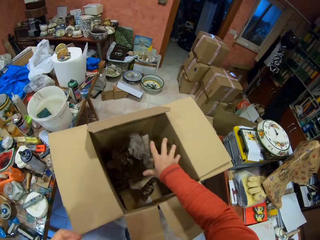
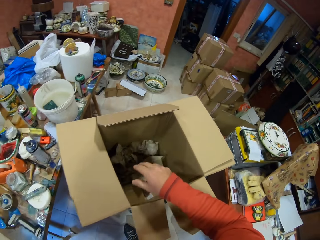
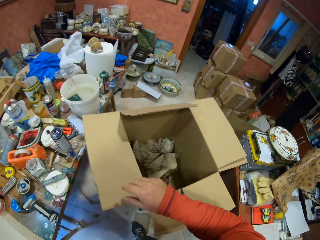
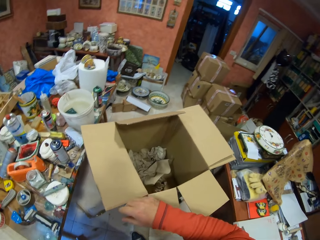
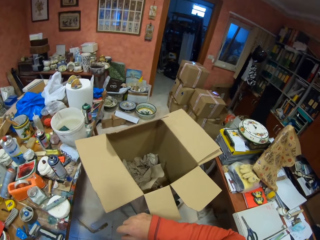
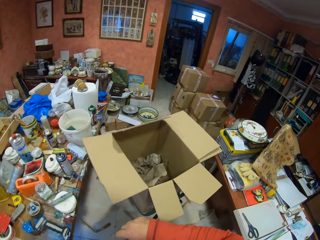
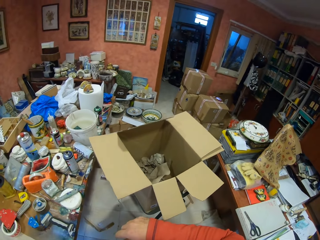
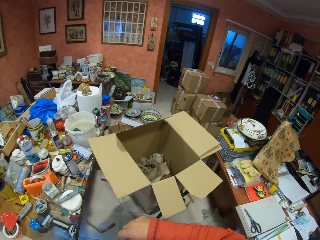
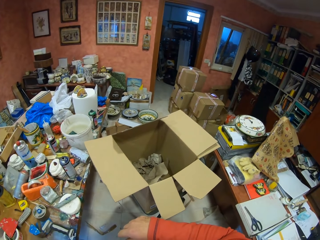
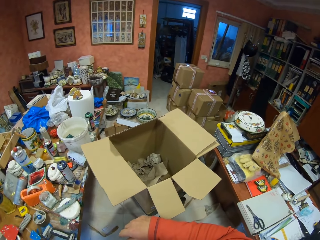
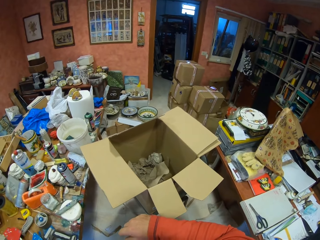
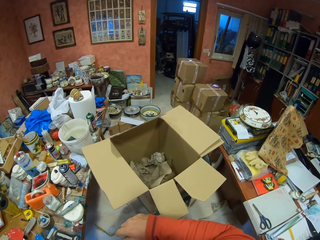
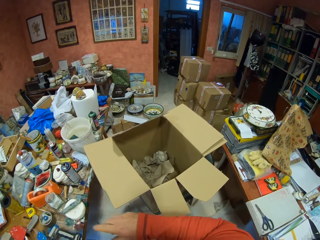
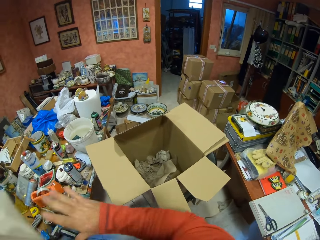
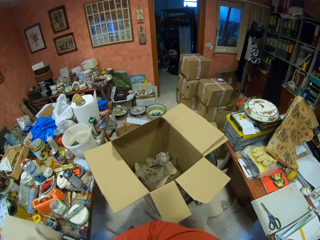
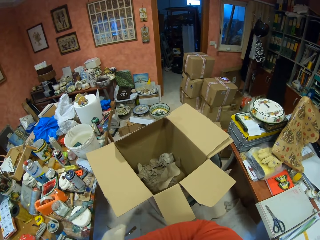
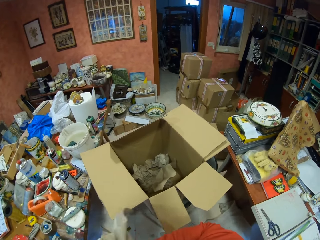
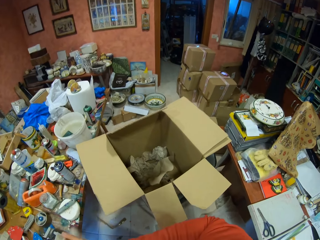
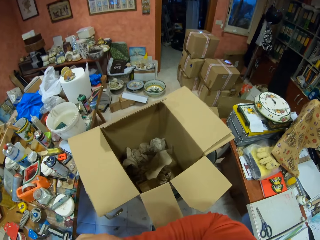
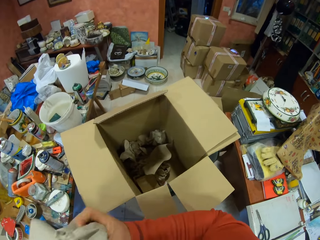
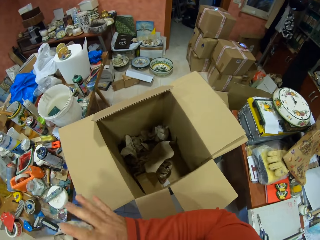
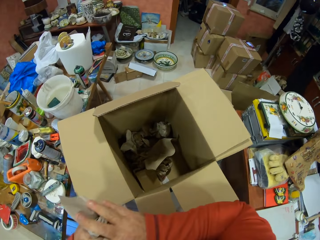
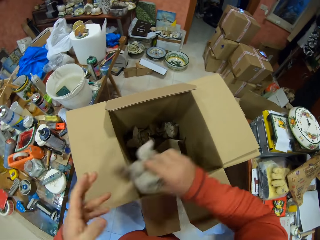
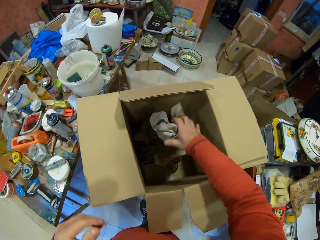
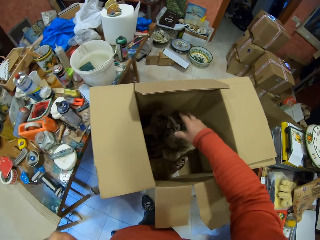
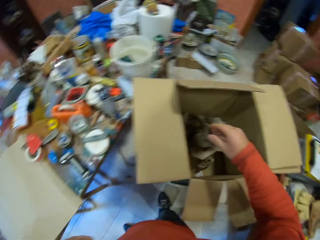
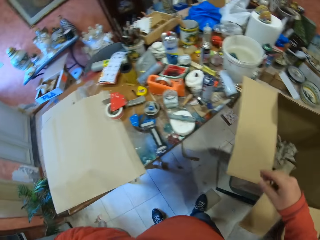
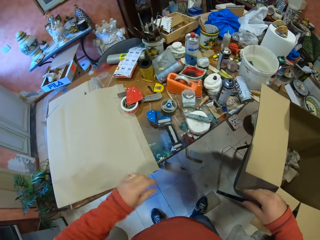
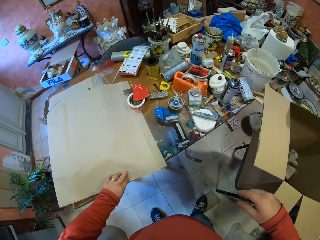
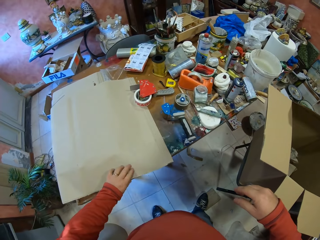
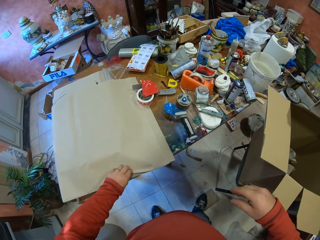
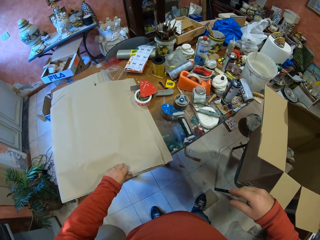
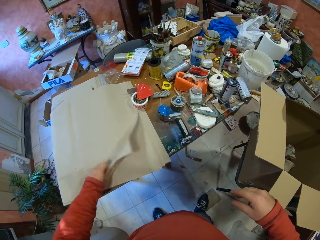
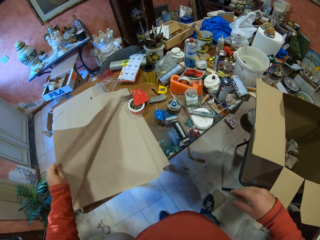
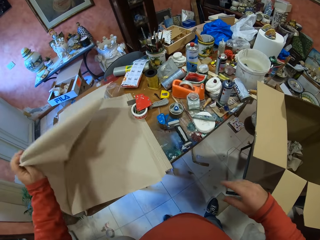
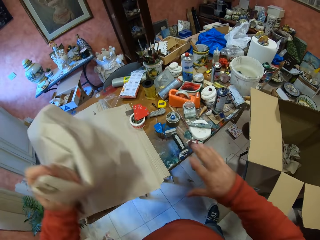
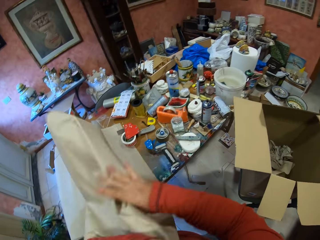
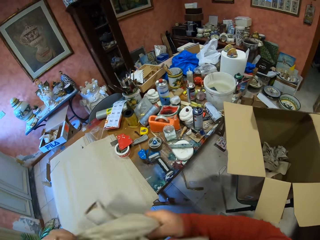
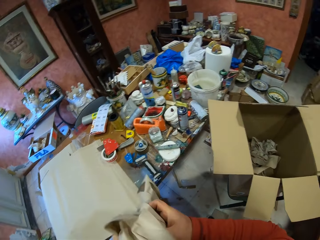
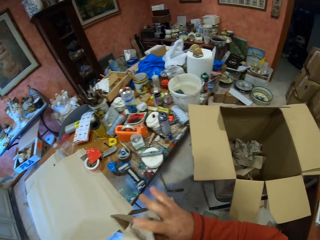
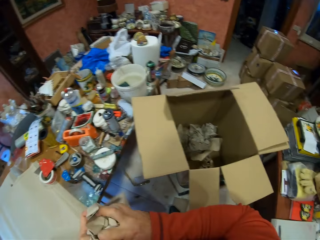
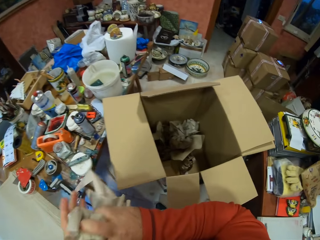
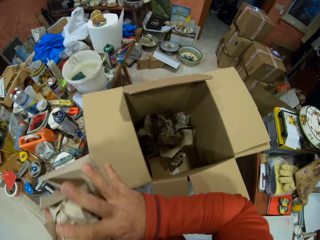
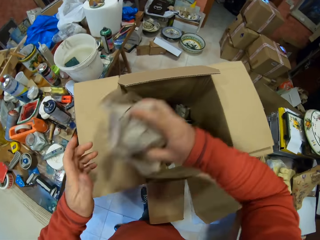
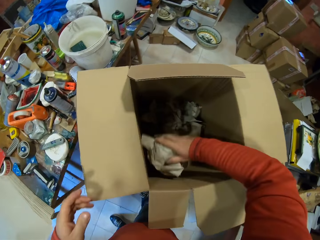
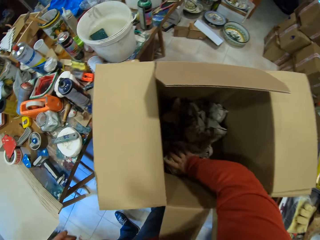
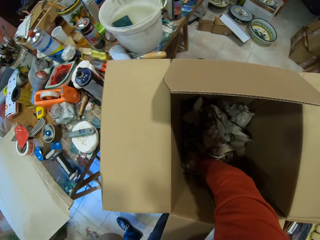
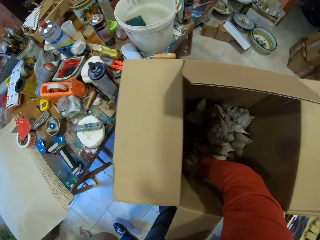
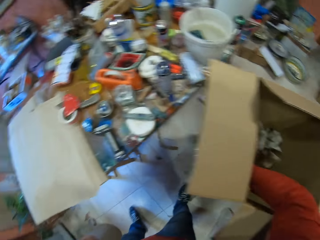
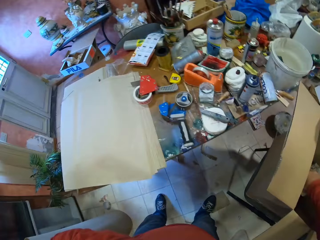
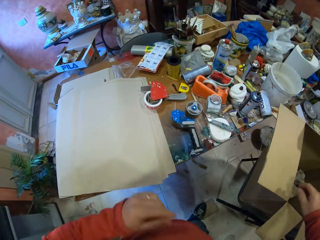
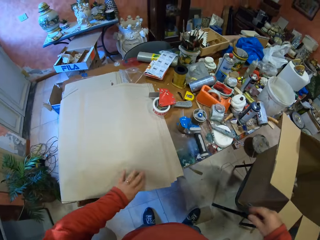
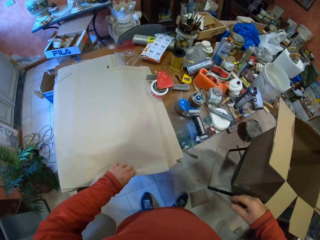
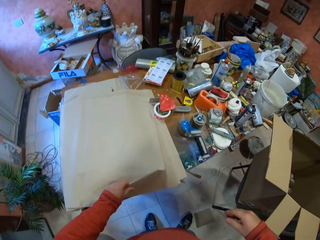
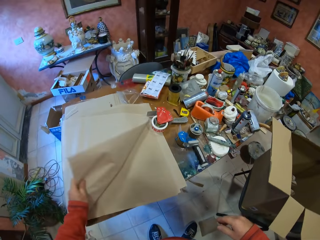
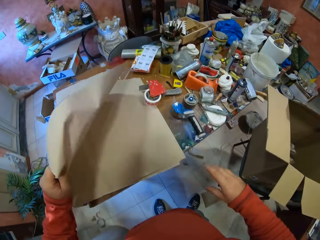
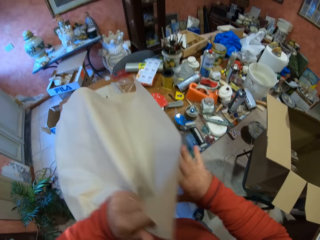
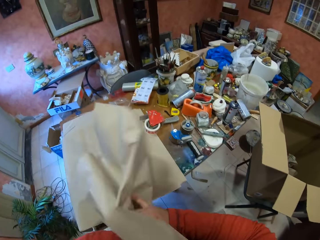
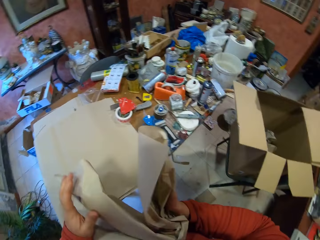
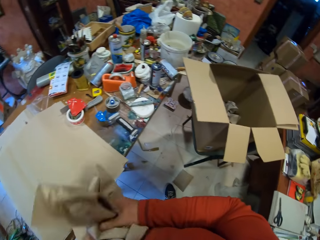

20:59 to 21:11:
The camera wearer drops the folded paper in the box. They pick up the paper on the table. They fold the paper with both hands. They drop the folded paper in the box. They pick up the paper on the table. They fold the paper with both hands. They drop the folded paper in the box. They pick up the paper on the table.

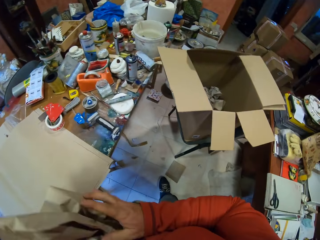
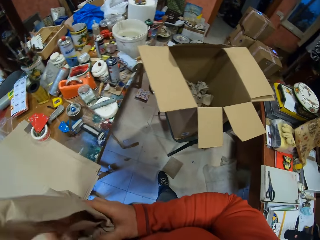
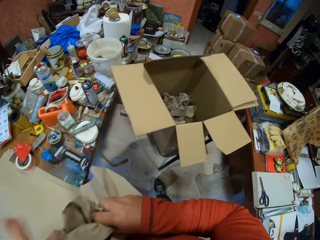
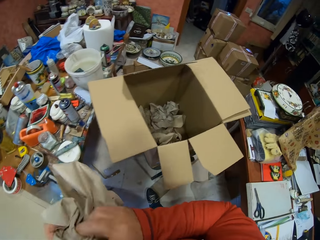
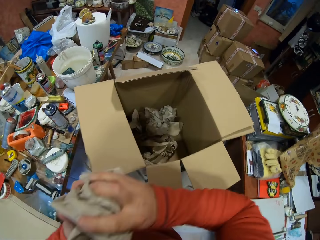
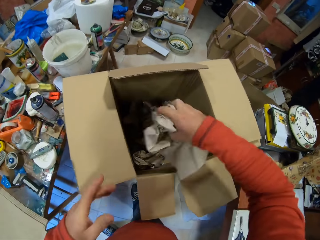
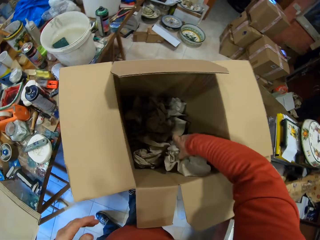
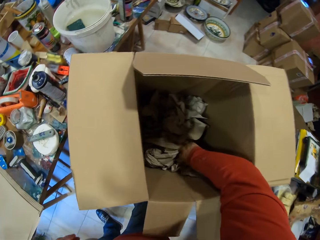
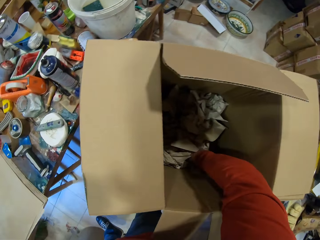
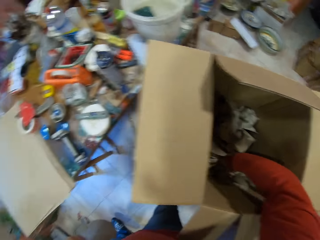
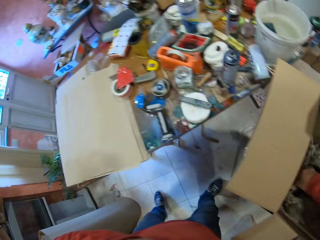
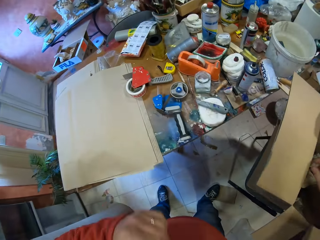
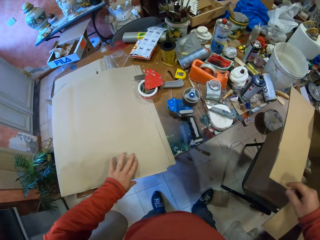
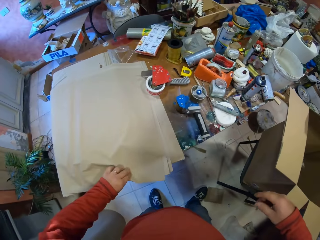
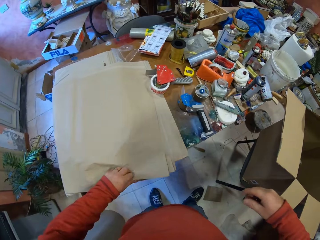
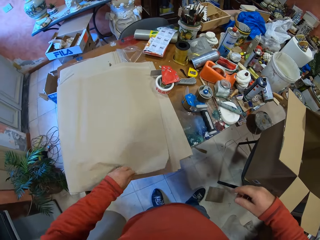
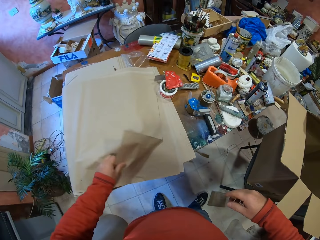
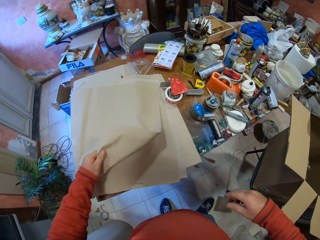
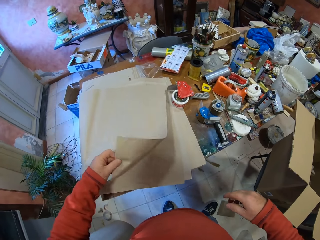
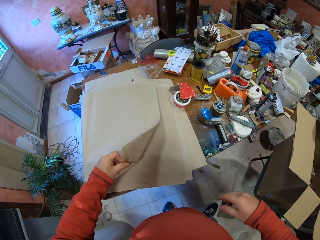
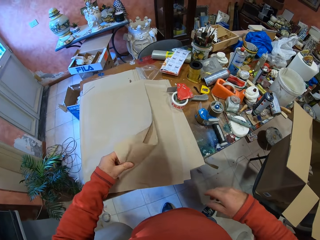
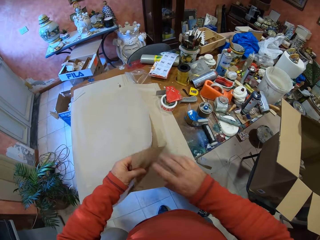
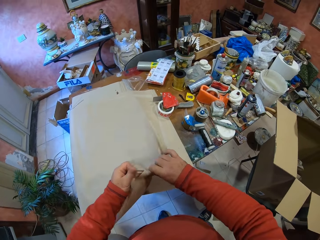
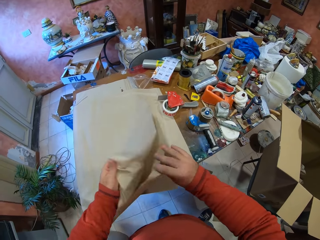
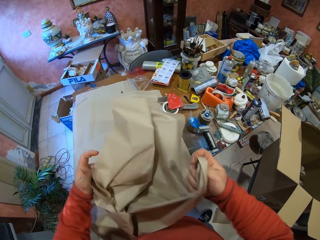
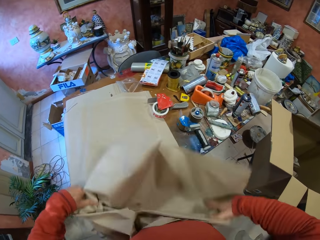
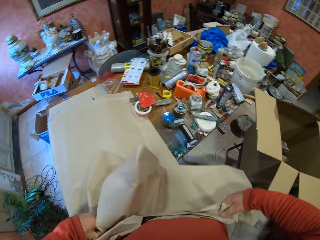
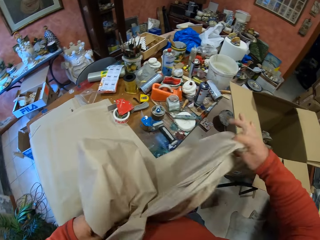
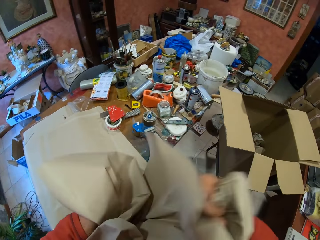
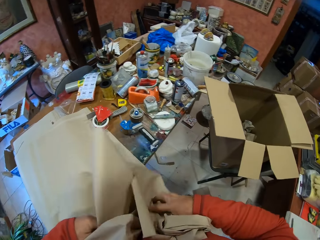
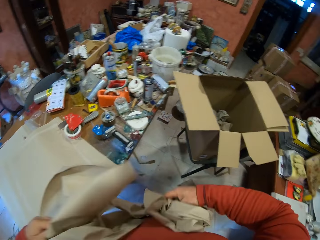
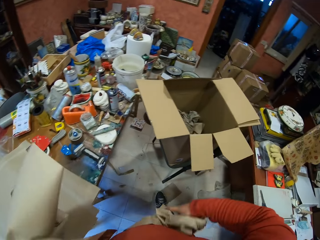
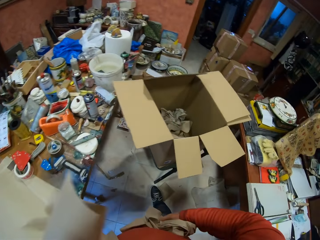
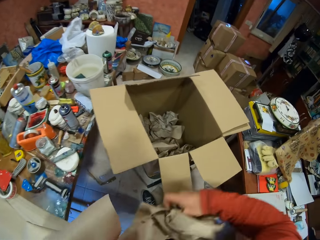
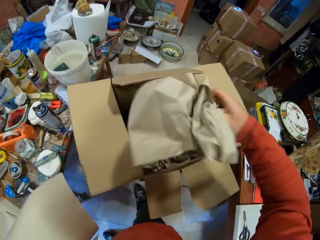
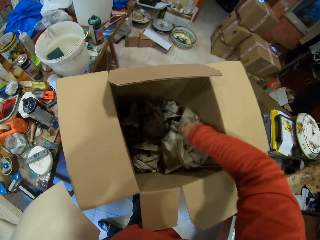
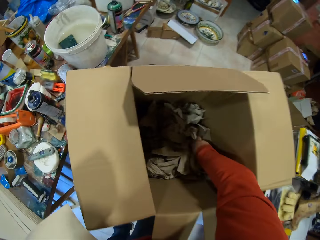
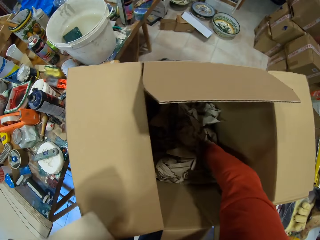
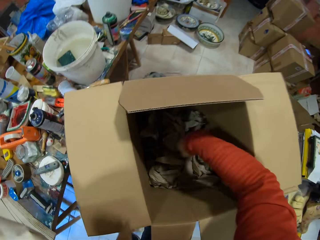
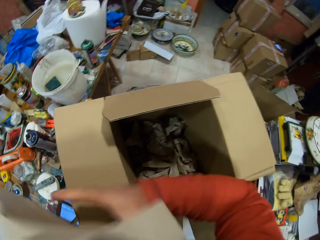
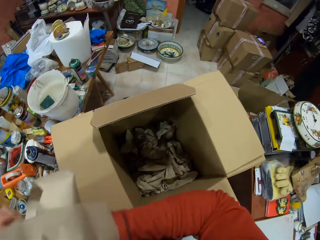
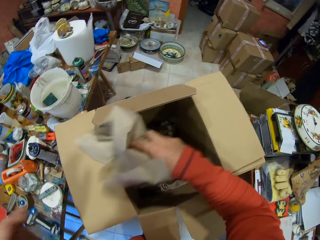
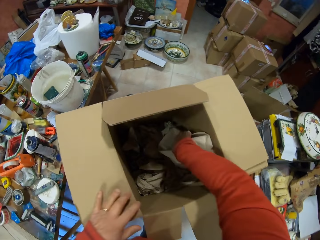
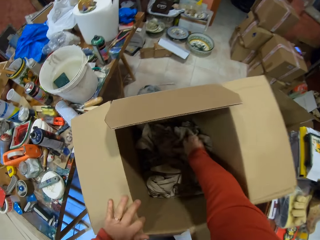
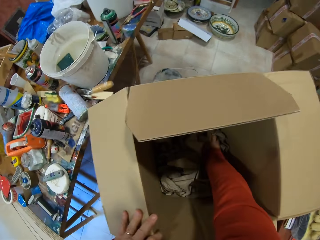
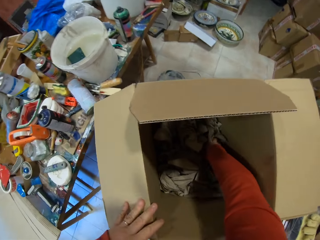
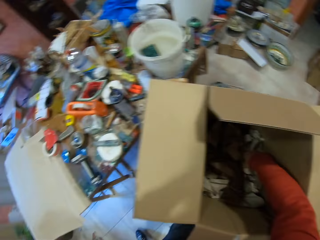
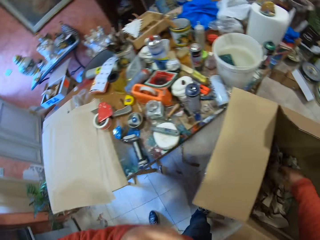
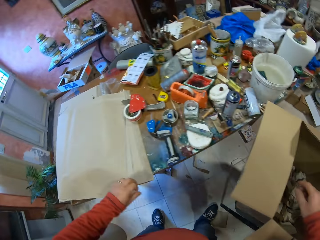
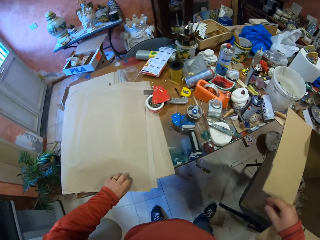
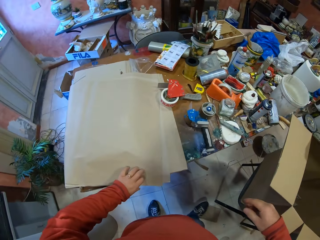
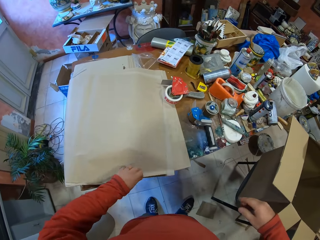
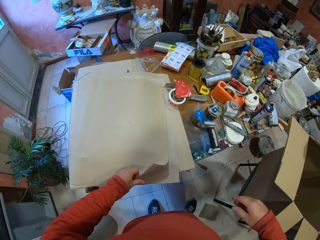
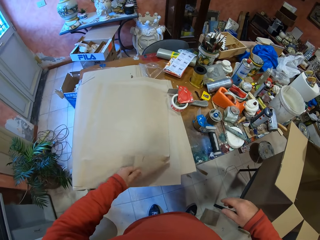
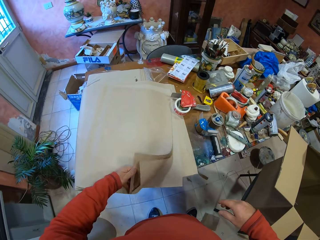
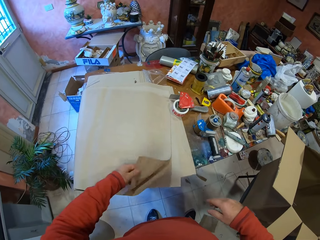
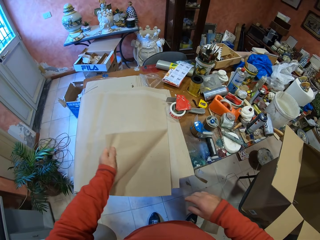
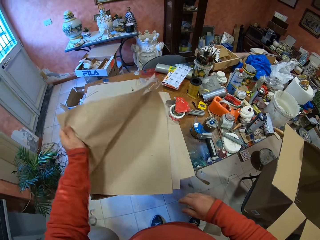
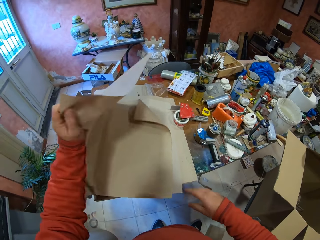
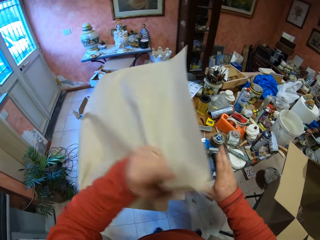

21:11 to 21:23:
The camera wearer folds the paper with both hands. They drop the folded paper in the box. They pick up the paper on the table. They fold the paper with both hands. They drop the folded paper in the box. They fold the paper with both hands. They drop the folded paper in the box. They pick up the paper on the table.
